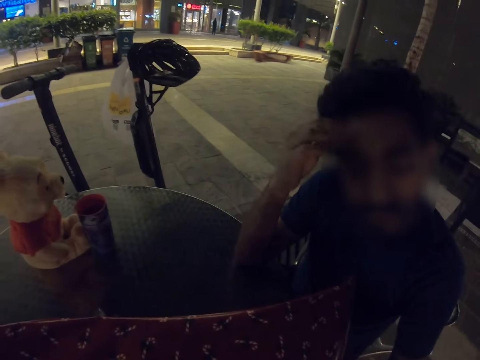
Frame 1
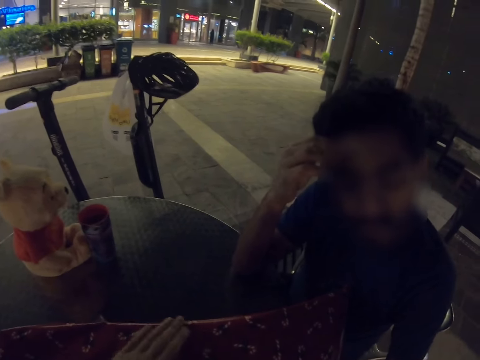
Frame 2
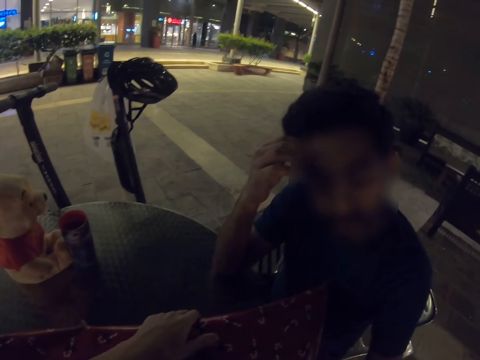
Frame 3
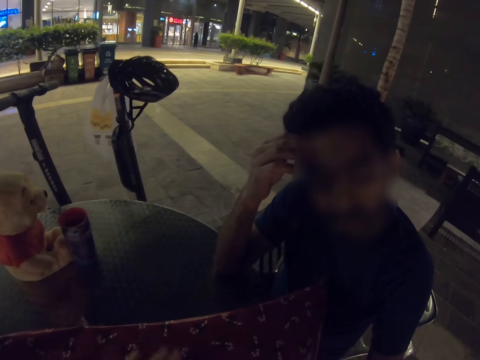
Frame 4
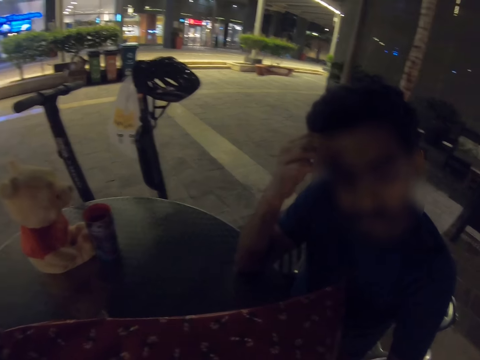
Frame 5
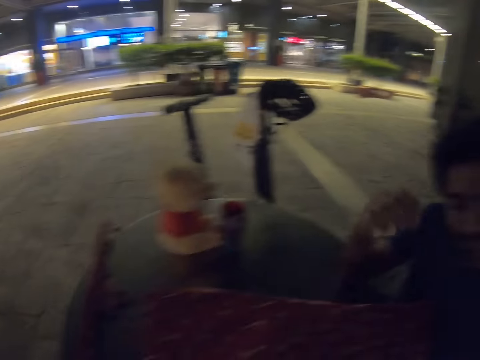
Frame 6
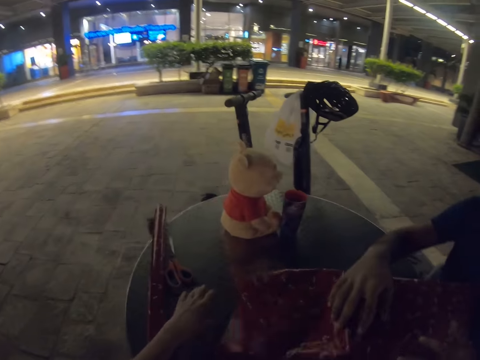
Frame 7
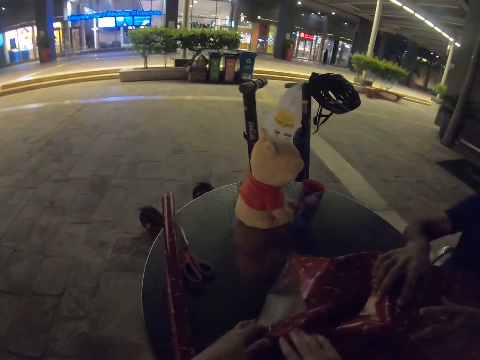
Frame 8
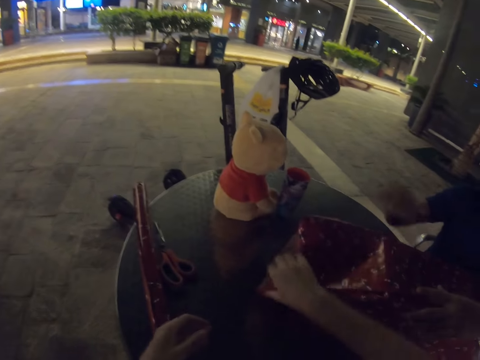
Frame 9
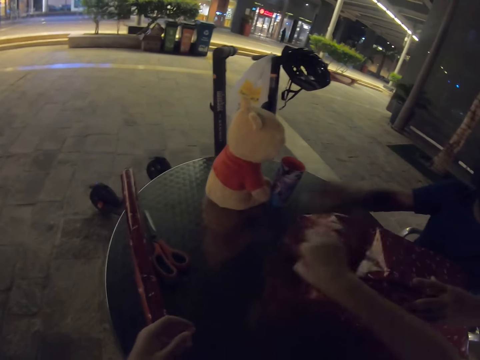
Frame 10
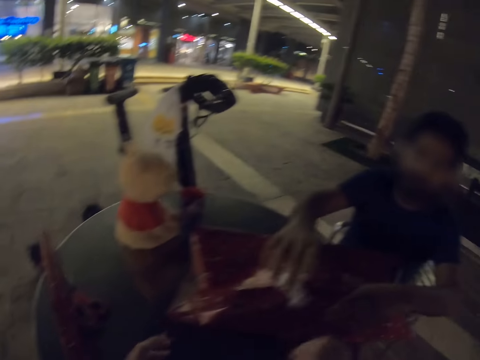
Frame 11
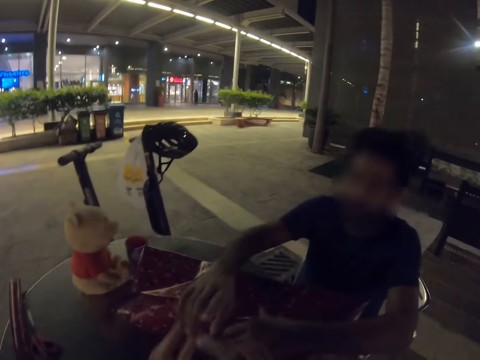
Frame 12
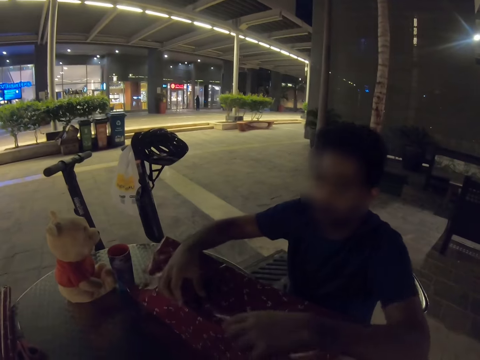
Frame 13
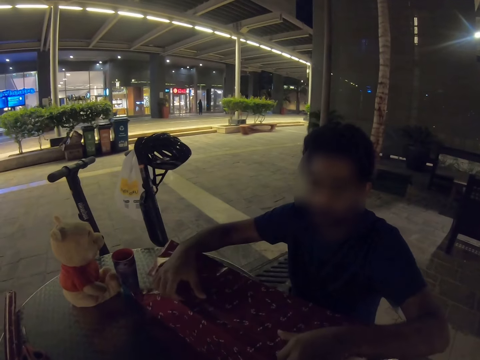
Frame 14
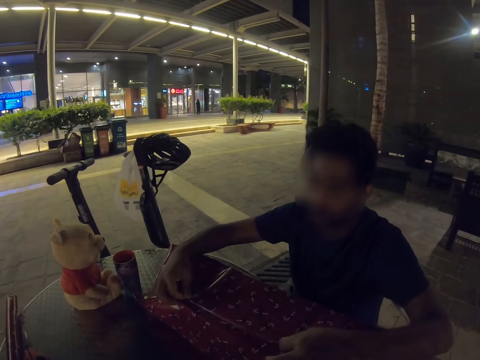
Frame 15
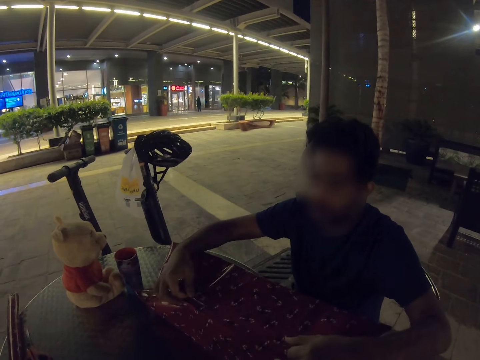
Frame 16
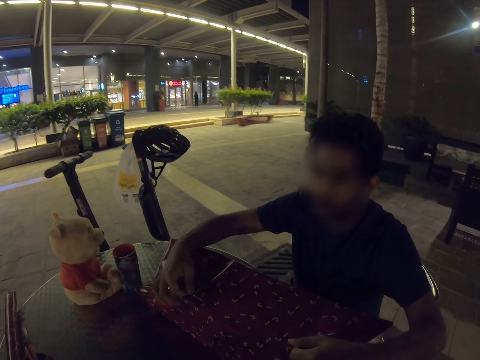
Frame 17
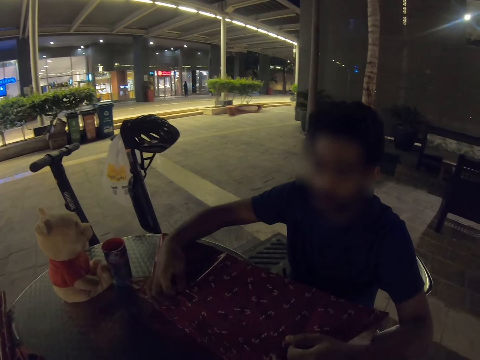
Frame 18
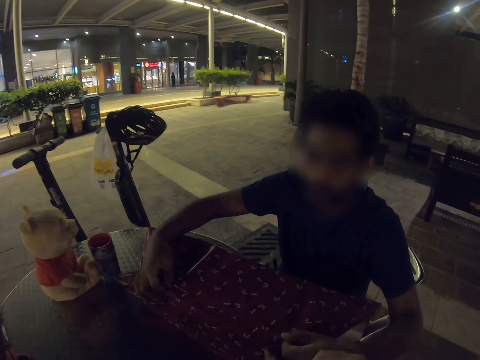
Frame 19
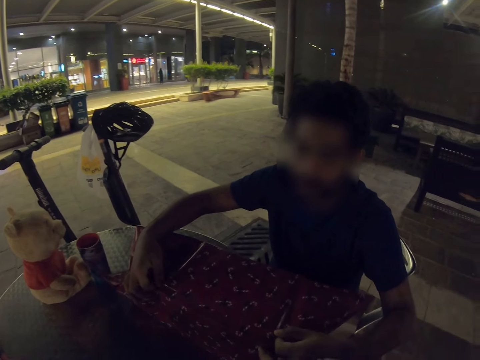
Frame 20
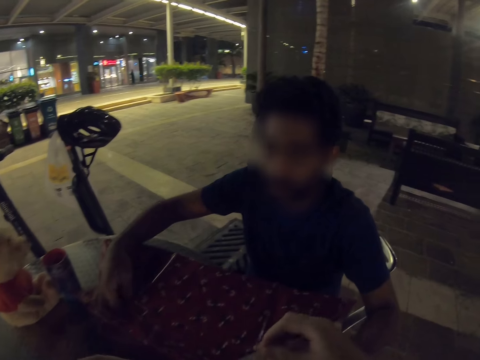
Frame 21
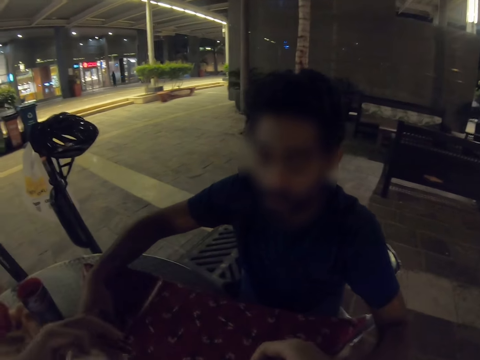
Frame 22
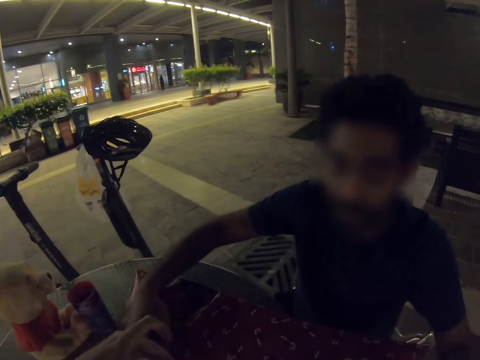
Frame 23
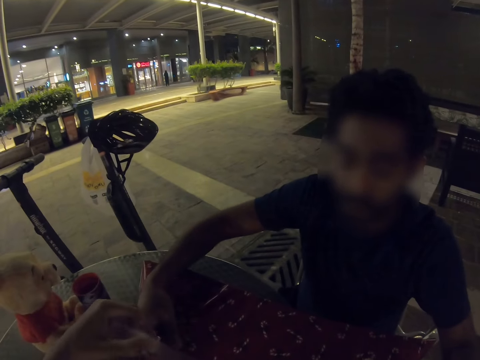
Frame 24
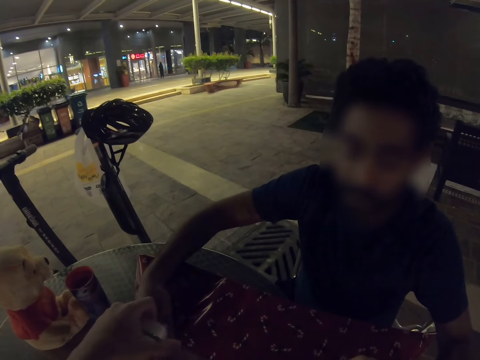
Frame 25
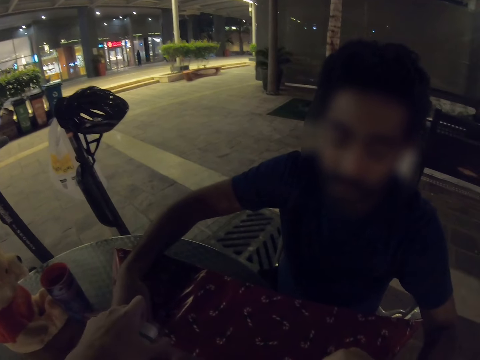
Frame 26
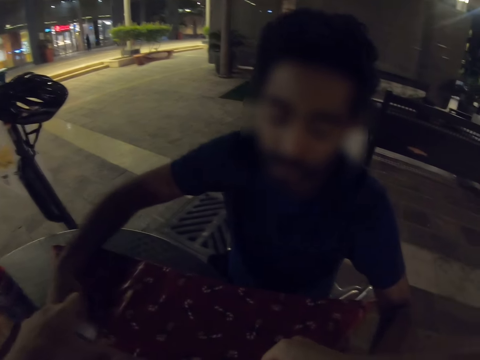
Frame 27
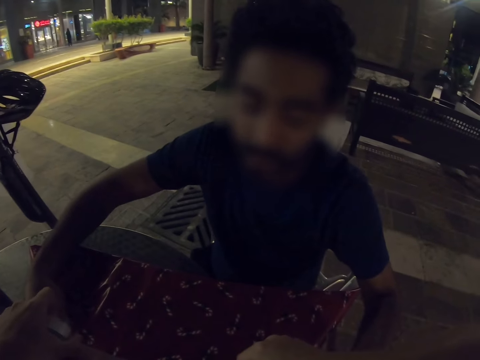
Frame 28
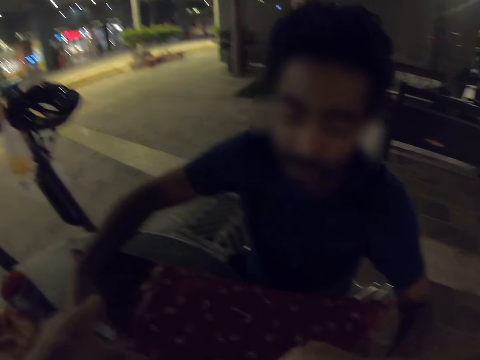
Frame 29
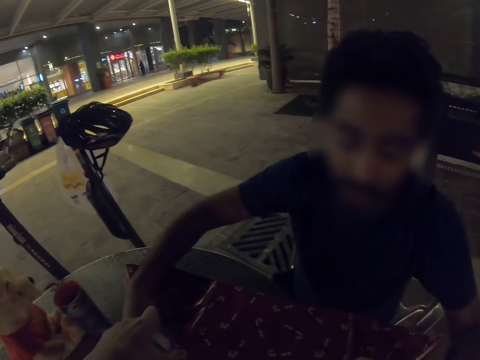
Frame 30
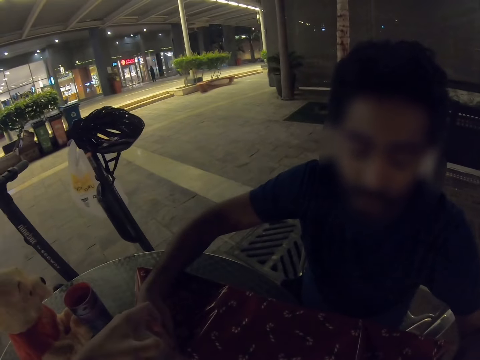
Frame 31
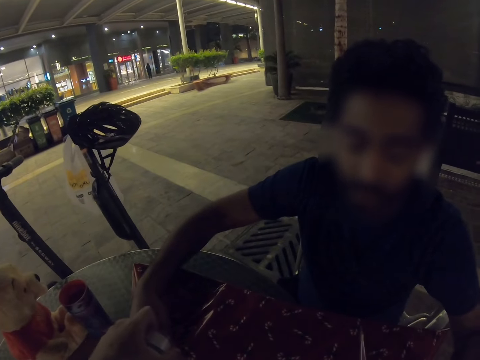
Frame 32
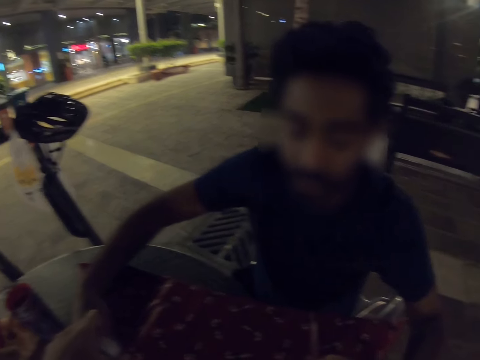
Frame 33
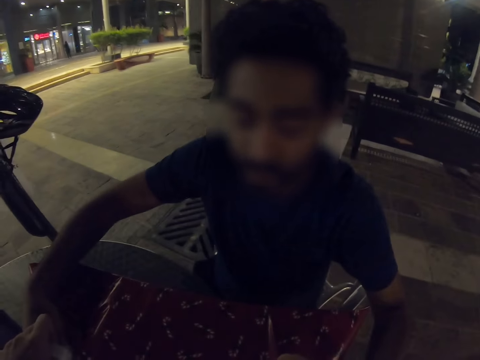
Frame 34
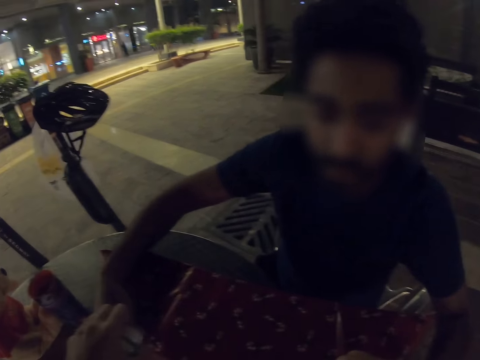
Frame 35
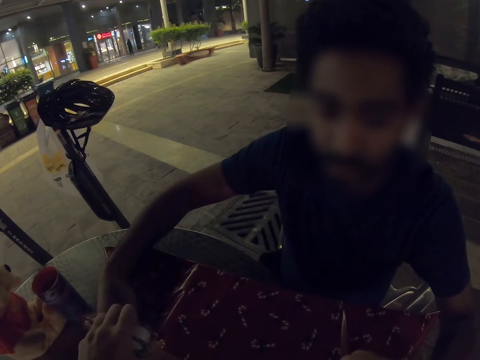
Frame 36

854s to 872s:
The man holds on the head. The camera wearer folds the gift wrapper. The man folds the gift wrapper. The camera wearer seals the gift with cello tape. They tape the gift wrapper.

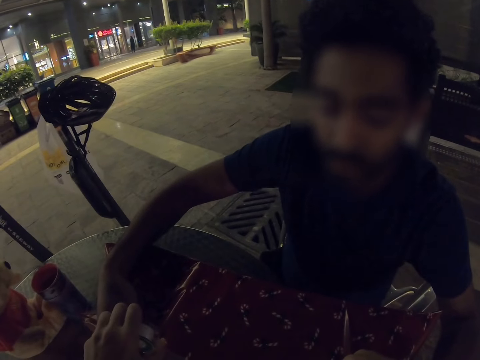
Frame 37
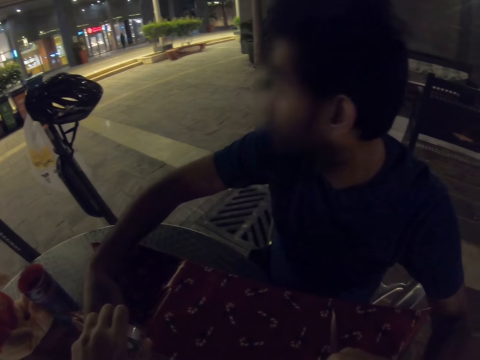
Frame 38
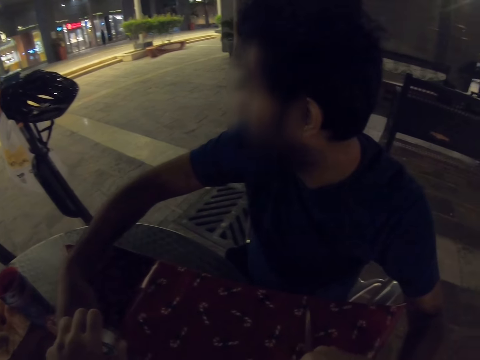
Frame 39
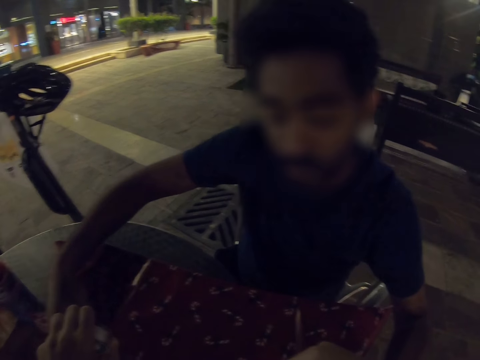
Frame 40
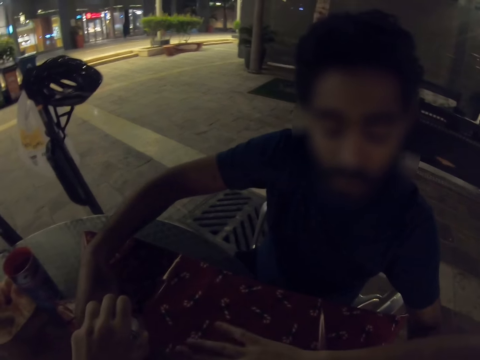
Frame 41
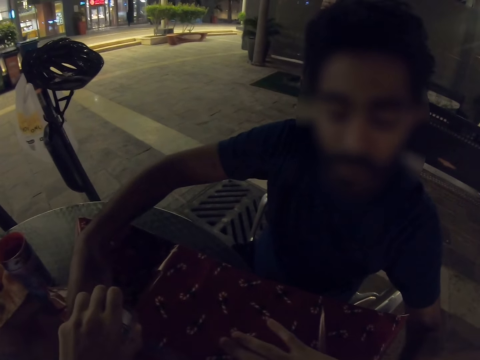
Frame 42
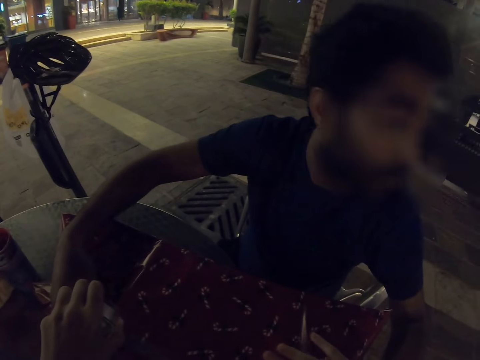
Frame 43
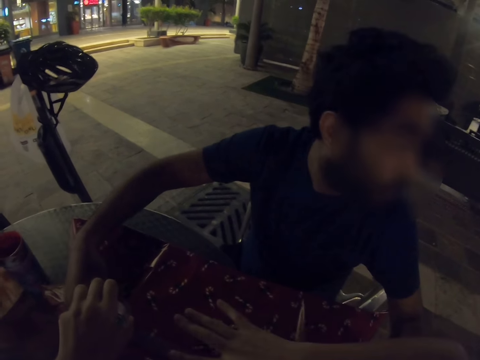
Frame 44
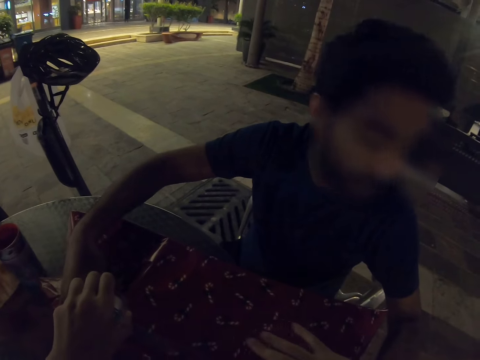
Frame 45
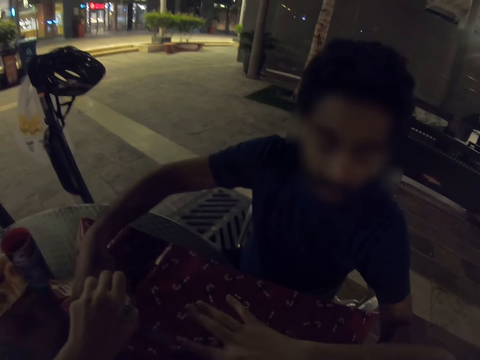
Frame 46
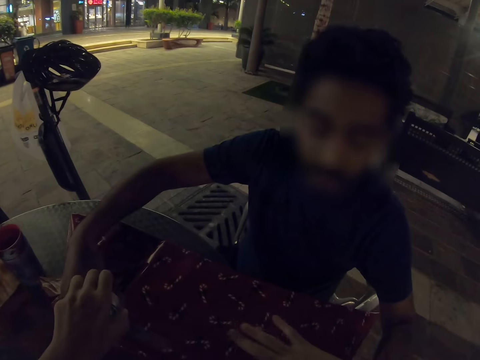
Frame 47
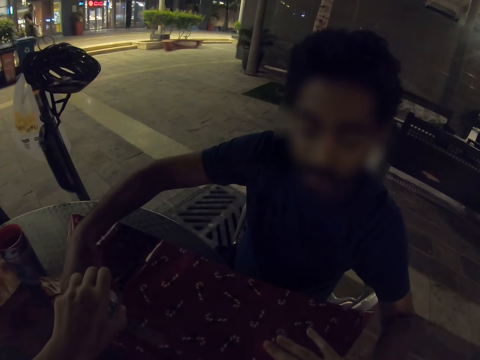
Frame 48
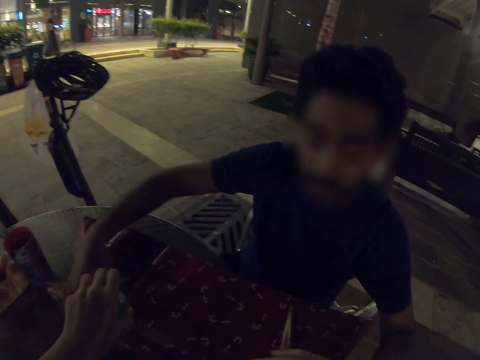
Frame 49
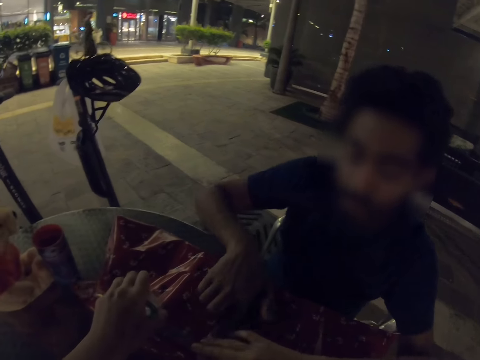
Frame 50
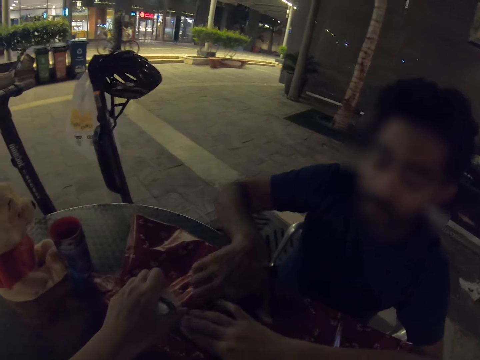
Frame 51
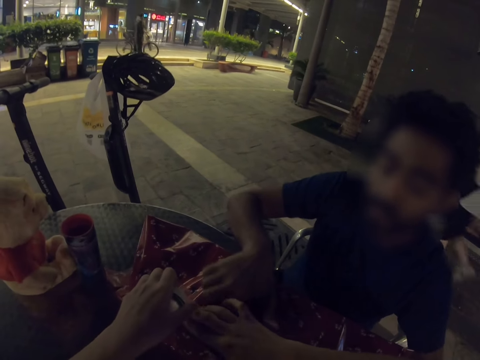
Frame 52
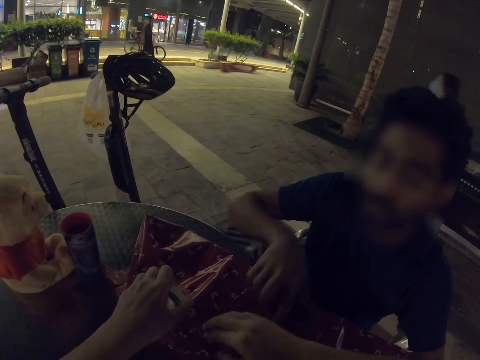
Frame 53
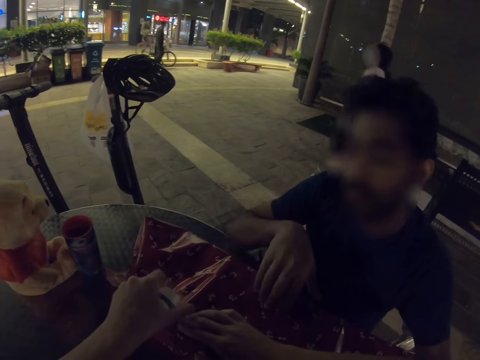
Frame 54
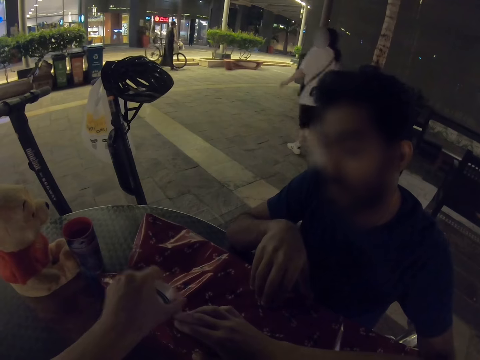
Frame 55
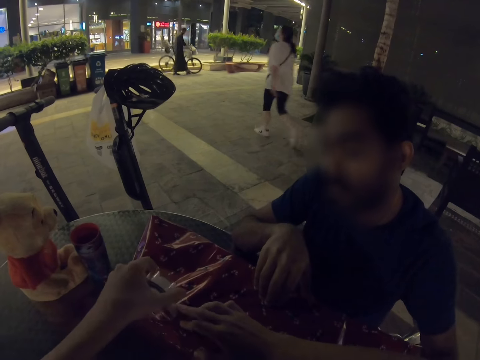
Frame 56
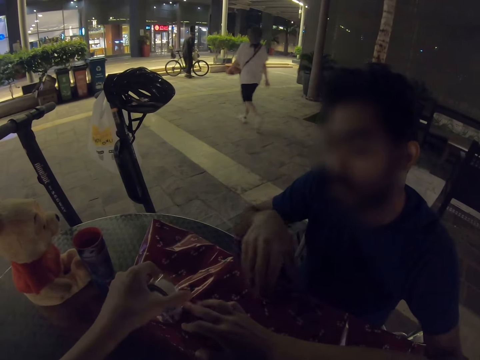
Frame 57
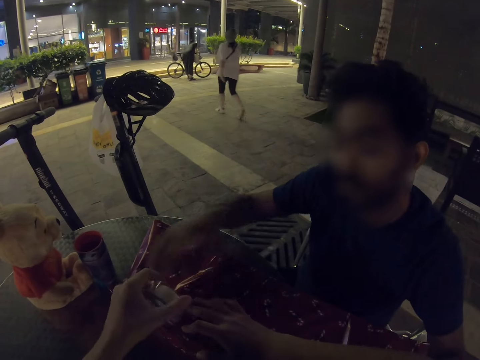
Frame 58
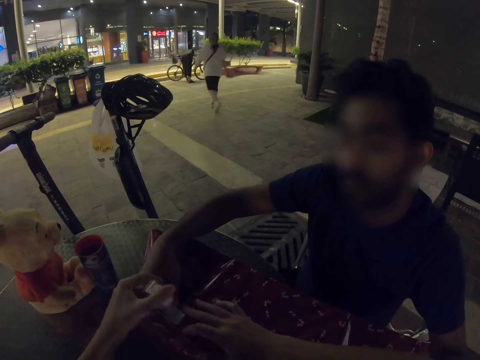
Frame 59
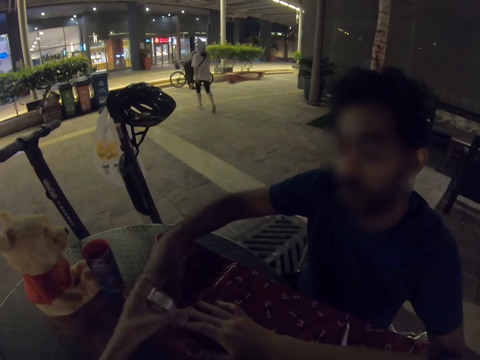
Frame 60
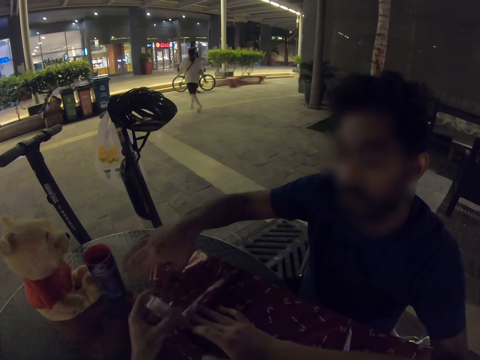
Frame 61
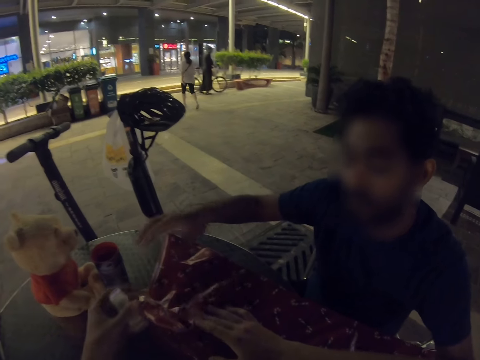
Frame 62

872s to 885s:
The camera wearer pulls the tape.
